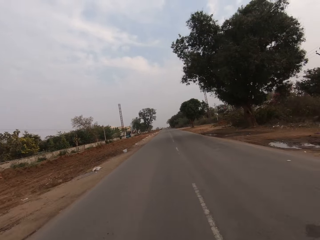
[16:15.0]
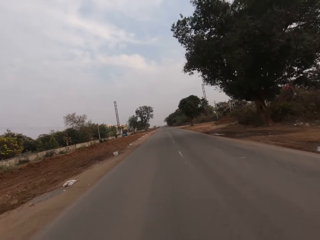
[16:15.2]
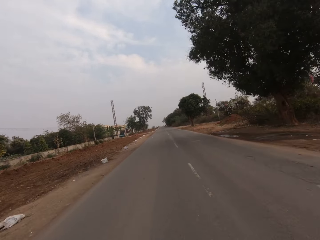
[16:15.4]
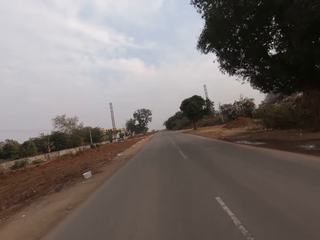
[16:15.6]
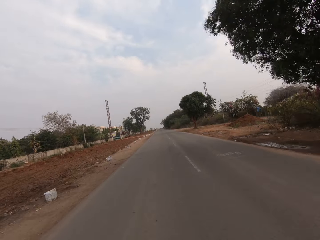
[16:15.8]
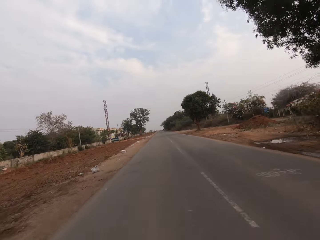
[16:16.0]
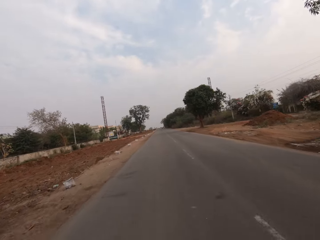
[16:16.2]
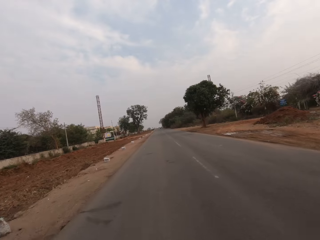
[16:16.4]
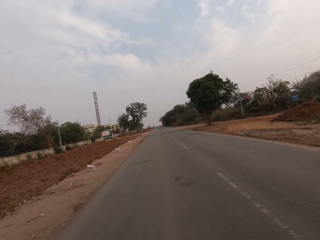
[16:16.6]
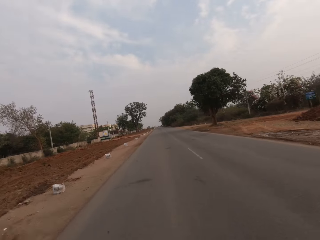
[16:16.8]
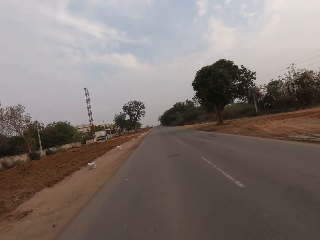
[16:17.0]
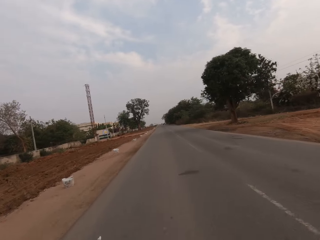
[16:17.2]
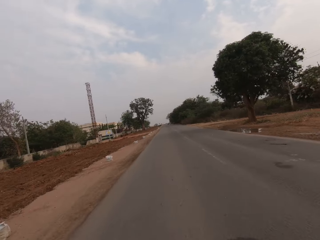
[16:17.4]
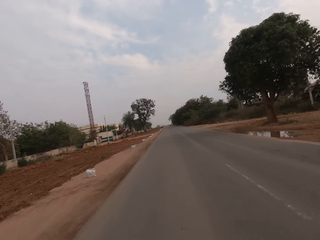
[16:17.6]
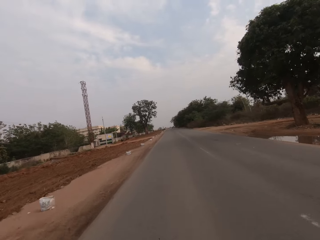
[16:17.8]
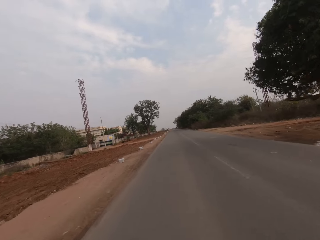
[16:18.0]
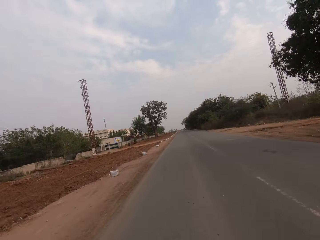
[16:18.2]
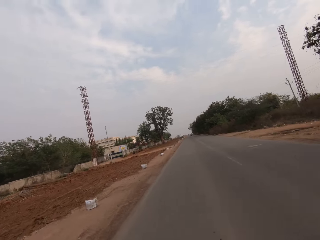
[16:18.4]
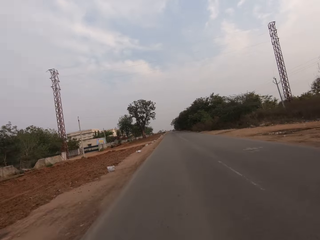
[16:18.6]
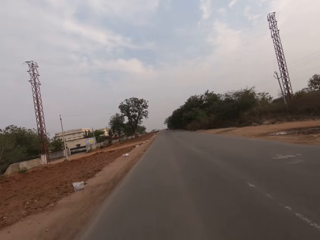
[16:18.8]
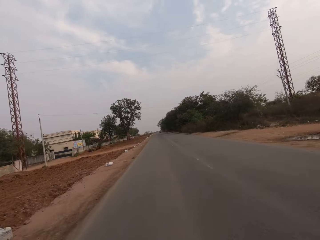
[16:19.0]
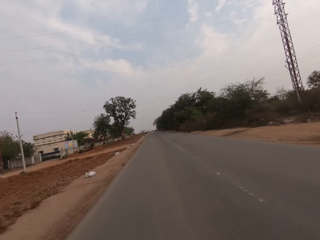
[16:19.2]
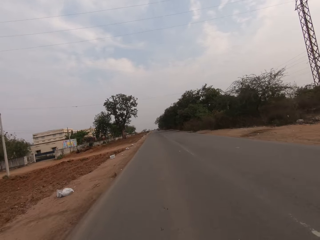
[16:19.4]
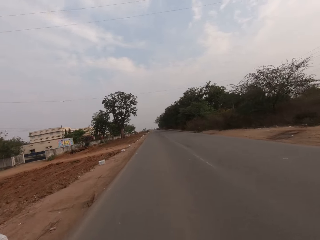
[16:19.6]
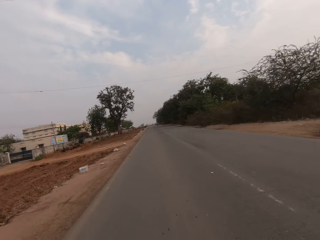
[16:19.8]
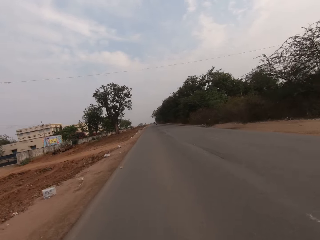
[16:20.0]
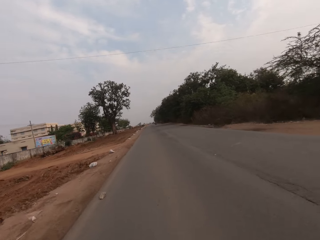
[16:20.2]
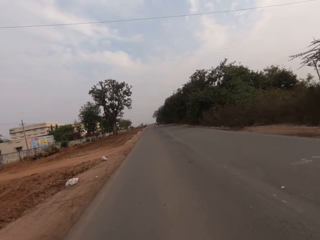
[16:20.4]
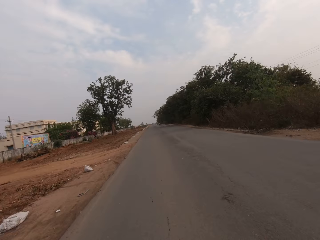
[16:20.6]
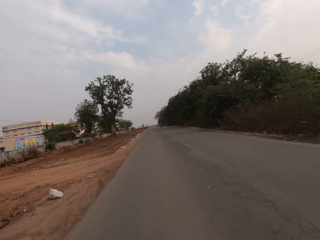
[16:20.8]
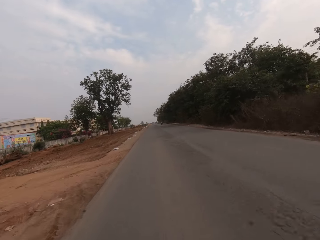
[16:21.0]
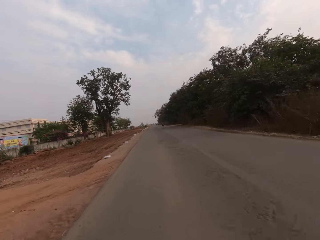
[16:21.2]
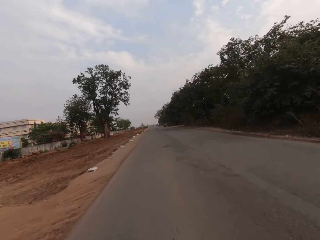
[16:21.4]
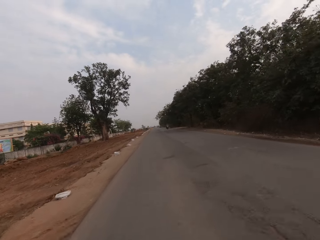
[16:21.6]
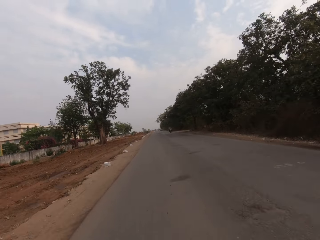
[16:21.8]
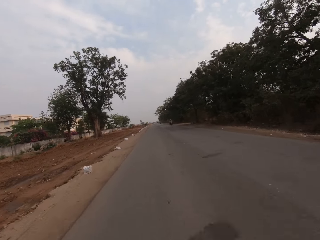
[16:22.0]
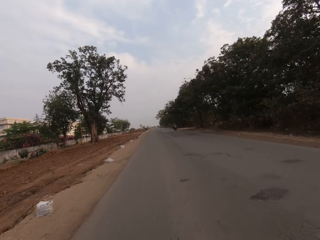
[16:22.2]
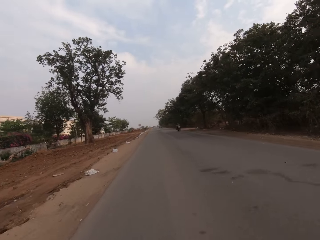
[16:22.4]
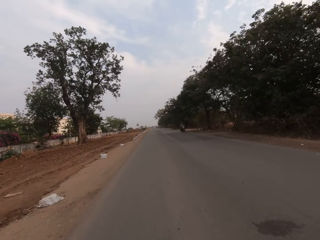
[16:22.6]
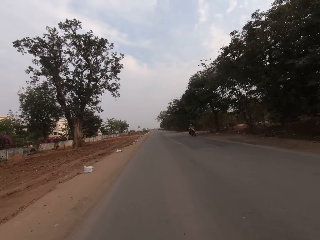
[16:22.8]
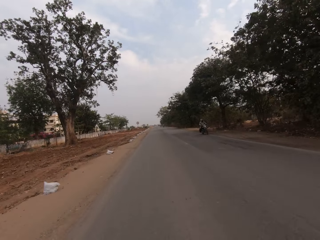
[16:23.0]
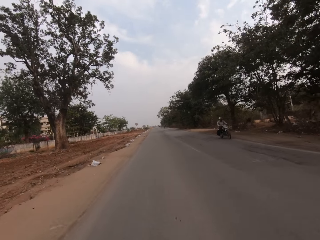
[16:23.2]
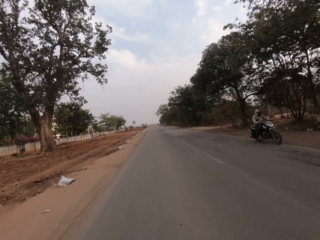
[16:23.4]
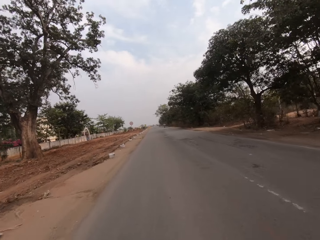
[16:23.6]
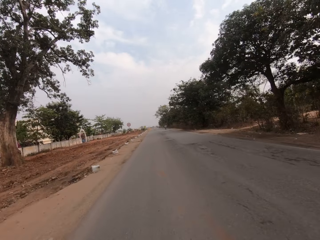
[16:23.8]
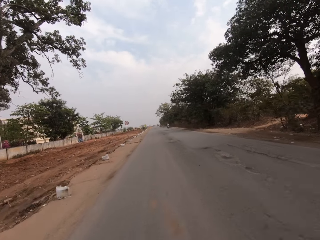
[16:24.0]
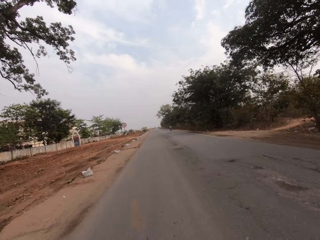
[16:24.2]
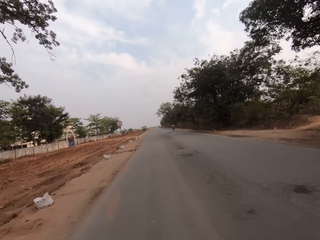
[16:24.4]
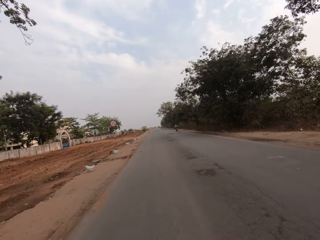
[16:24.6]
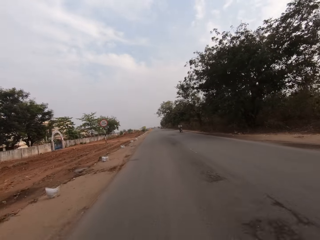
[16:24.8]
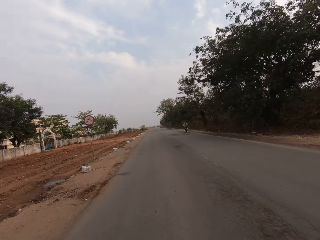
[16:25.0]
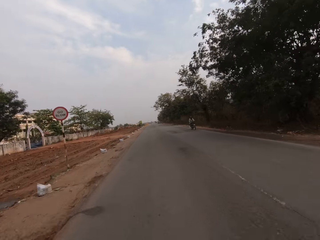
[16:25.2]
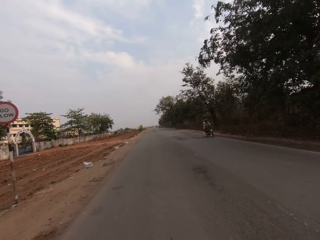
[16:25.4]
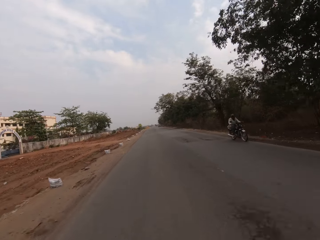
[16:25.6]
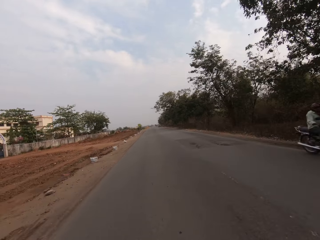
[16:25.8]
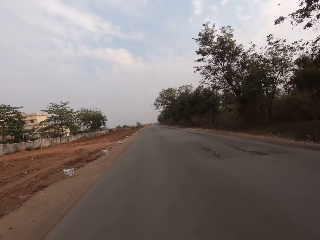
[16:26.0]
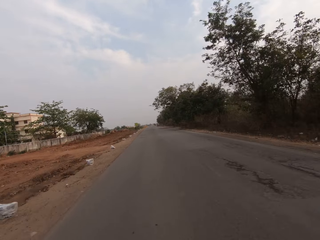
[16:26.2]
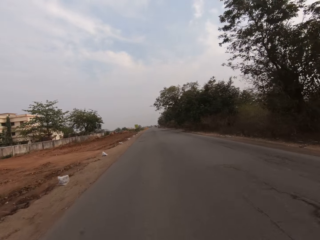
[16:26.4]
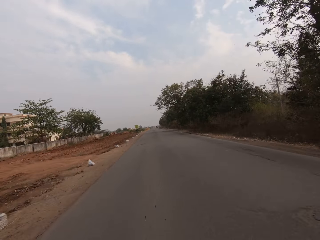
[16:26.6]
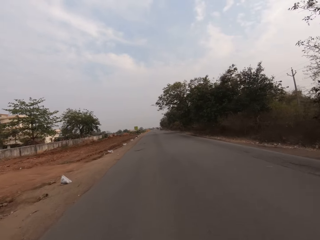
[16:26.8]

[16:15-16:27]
The camera wearer rides past a motorcycle. They ride past a motorcycle again.

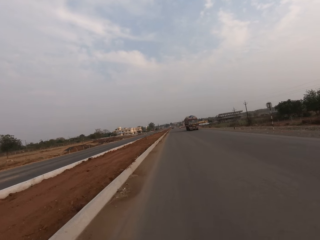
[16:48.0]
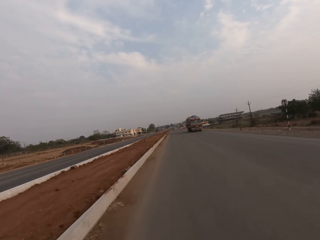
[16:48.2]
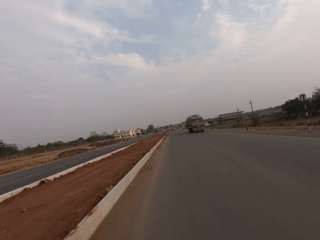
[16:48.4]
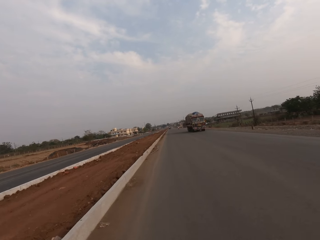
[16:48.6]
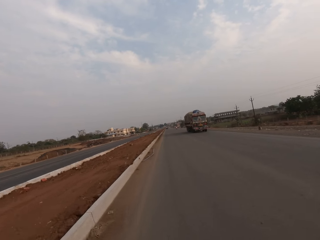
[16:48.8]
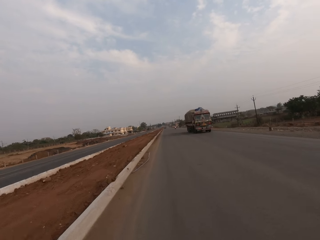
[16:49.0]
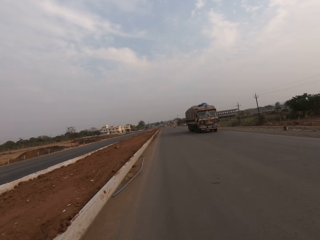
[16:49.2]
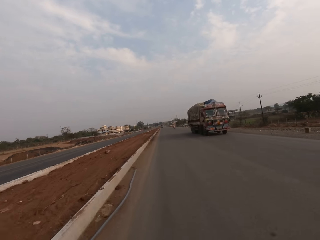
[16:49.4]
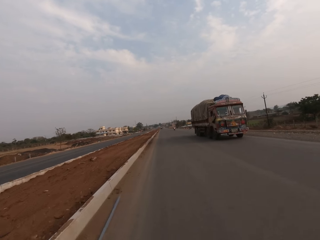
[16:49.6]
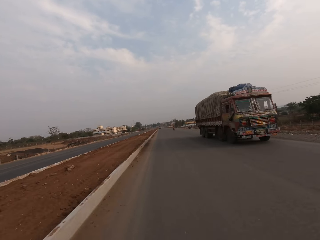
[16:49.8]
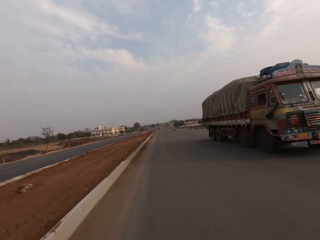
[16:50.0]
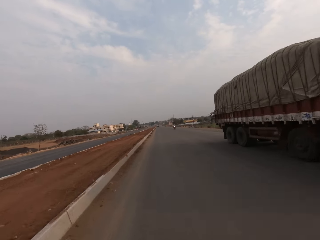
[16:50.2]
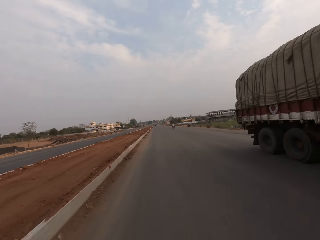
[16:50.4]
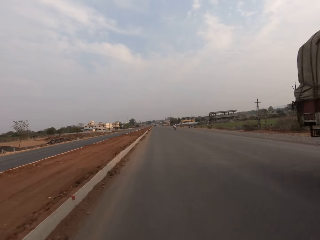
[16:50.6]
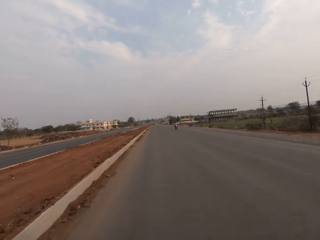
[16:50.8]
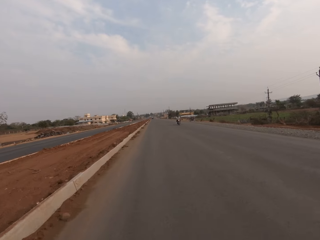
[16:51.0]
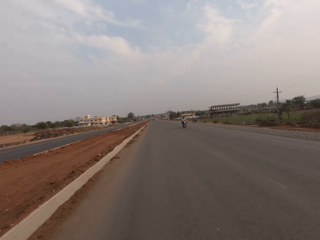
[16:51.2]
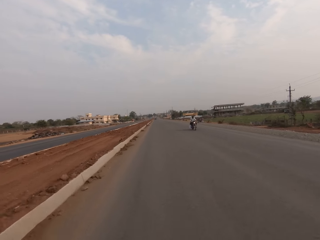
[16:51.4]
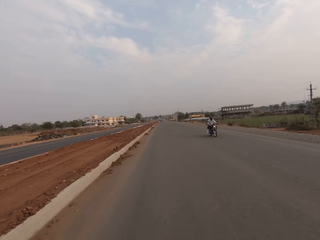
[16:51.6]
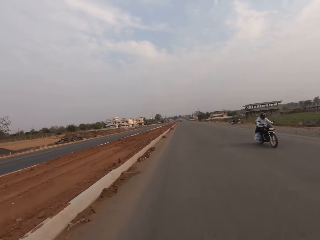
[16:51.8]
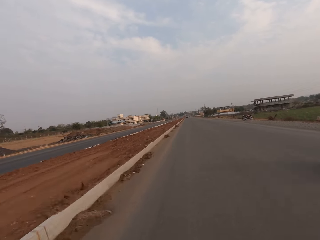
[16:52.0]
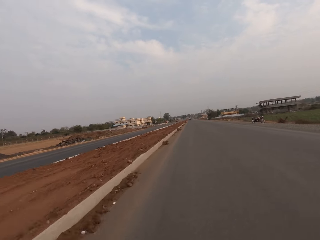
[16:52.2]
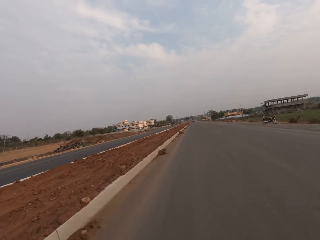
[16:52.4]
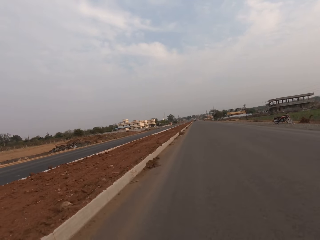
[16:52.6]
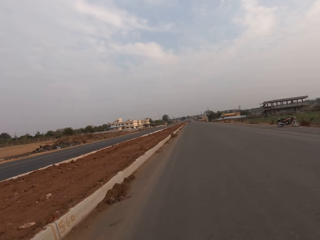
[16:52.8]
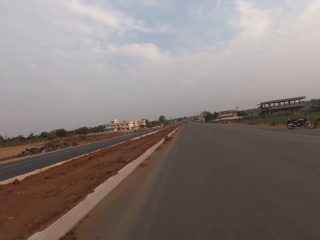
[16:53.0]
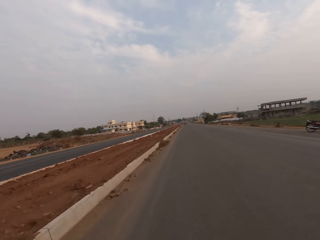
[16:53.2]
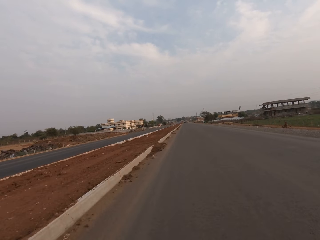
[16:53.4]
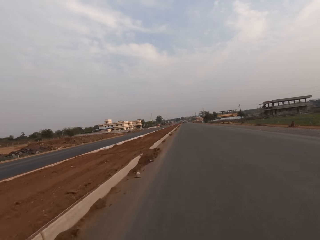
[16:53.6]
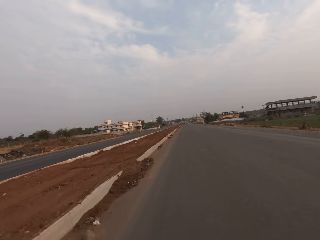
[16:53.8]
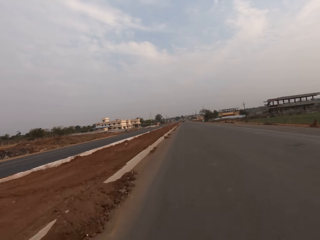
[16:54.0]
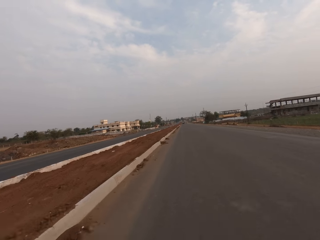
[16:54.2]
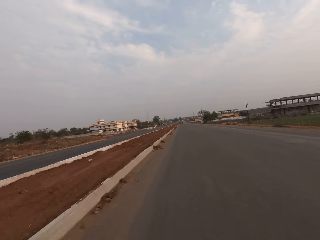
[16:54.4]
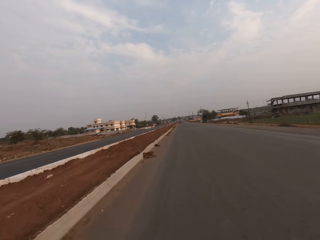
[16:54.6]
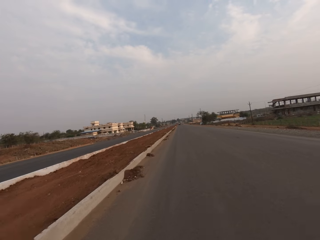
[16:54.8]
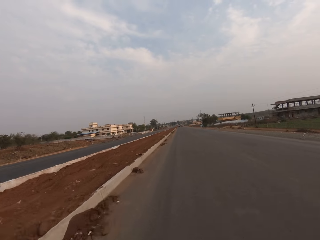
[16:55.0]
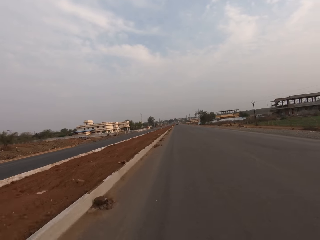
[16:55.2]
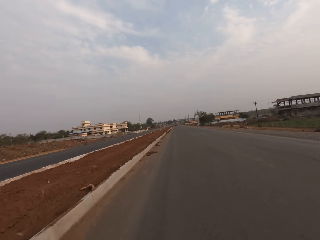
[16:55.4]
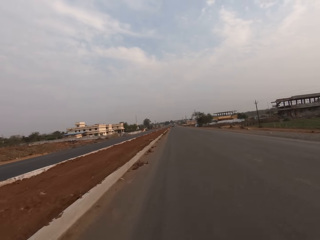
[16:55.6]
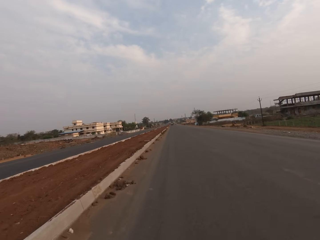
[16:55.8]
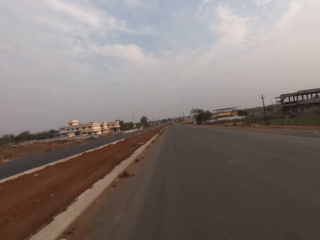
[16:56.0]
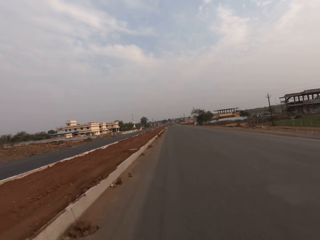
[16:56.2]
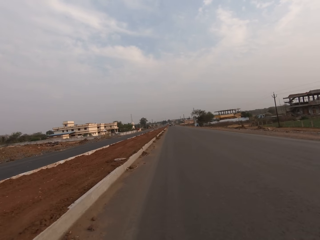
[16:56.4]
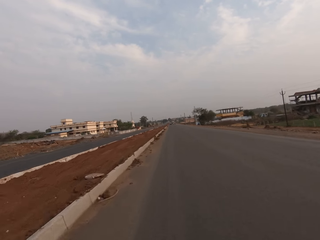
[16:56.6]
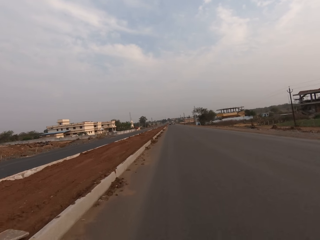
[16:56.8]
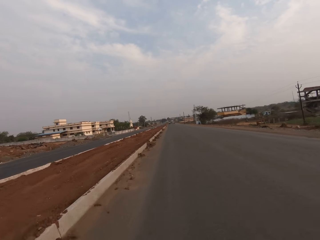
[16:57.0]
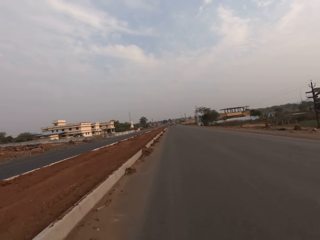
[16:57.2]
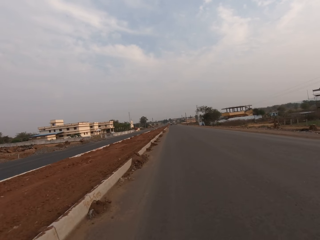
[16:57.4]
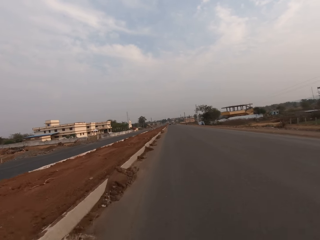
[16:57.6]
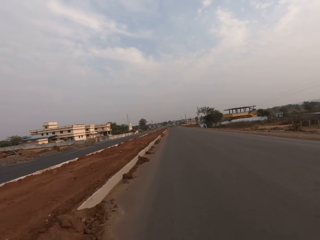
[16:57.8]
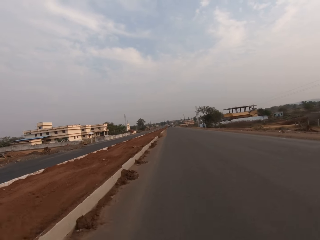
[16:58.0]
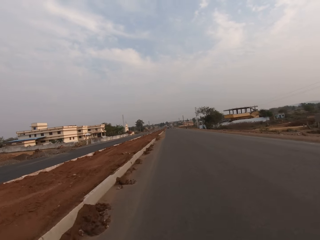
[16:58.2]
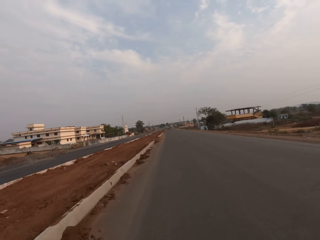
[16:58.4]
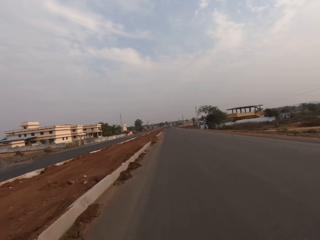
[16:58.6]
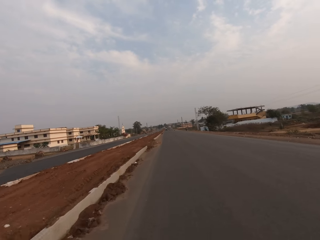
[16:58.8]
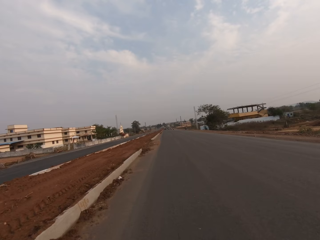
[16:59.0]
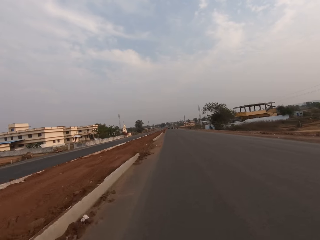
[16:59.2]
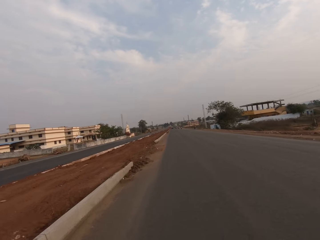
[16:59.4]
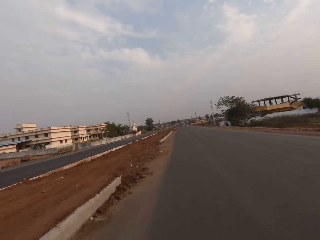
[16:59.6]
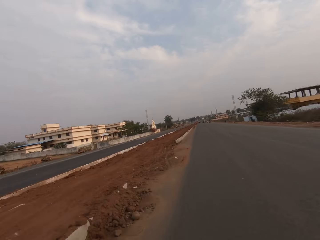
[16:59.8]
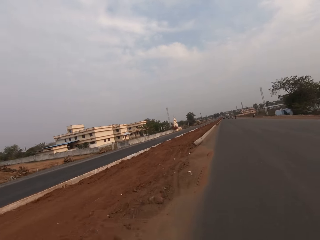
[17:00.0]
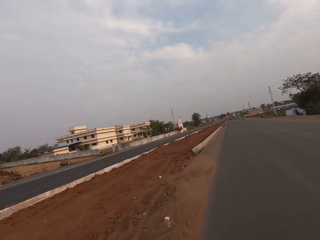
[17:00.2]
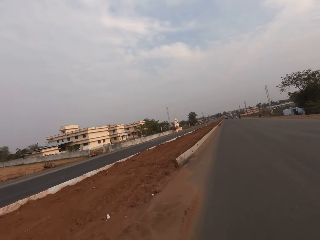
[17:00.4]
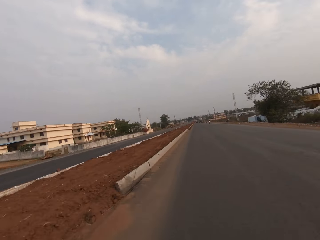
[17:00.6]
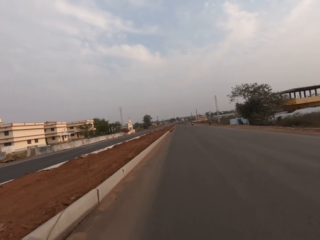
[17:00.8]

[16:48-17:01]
The camera wearer rides past a lorry. They ride past a motorcycle.
